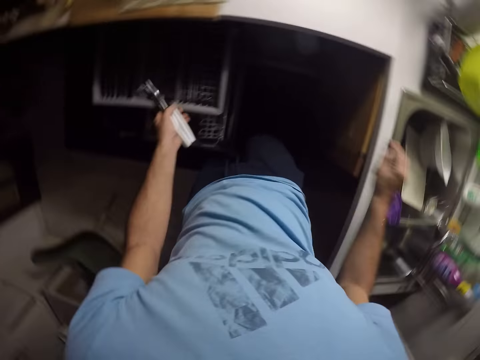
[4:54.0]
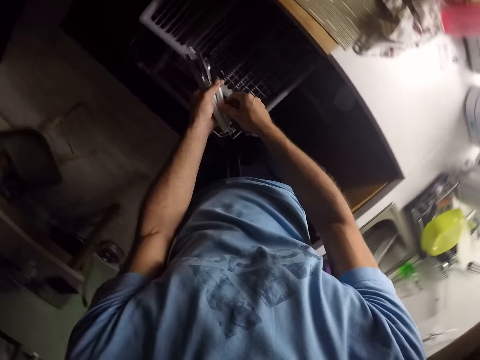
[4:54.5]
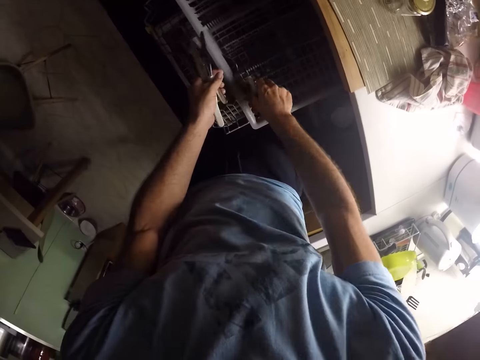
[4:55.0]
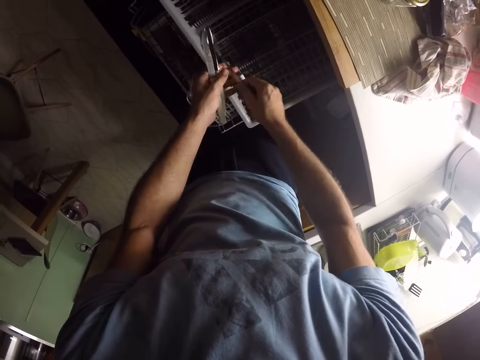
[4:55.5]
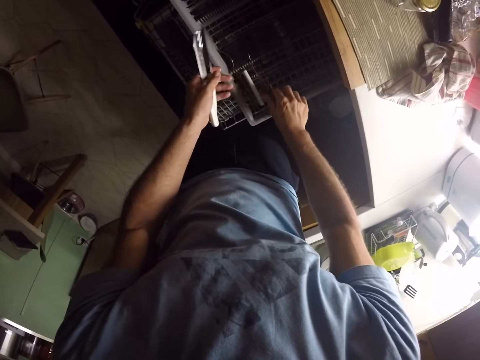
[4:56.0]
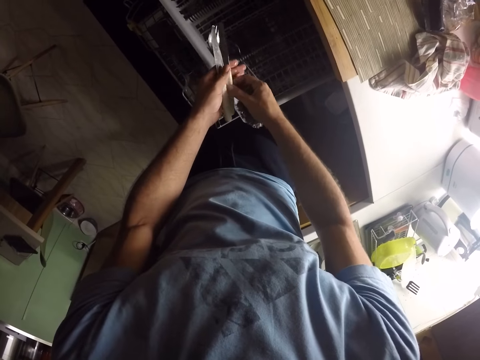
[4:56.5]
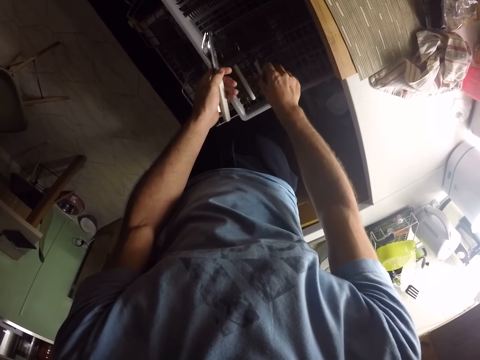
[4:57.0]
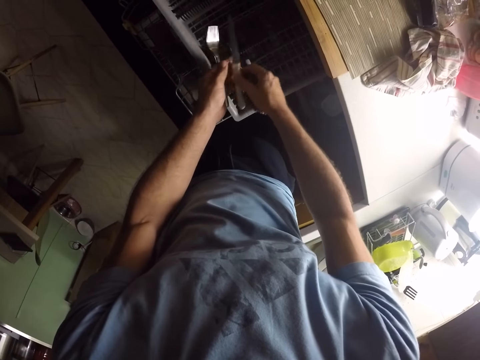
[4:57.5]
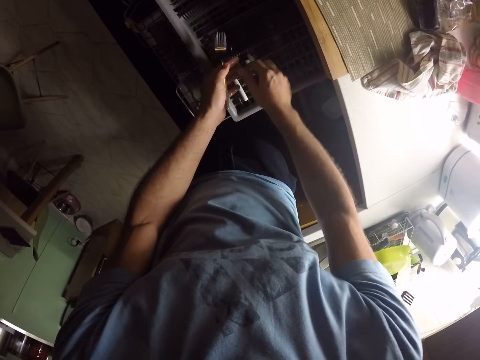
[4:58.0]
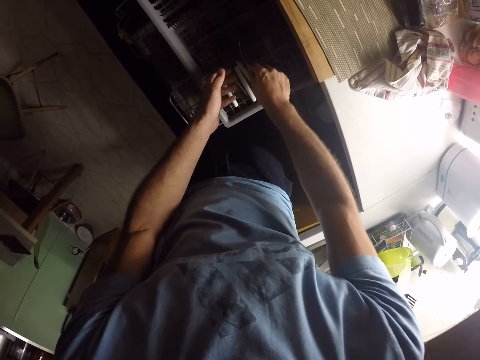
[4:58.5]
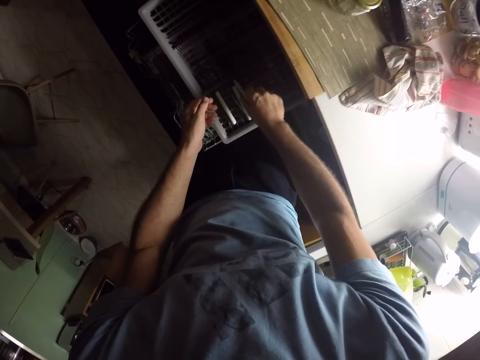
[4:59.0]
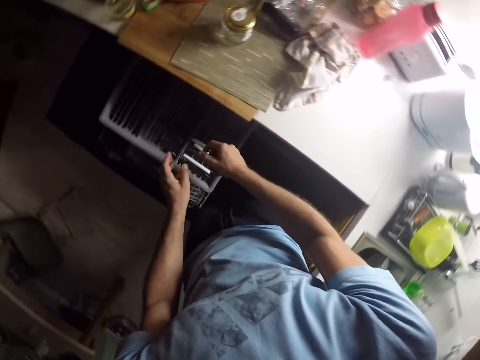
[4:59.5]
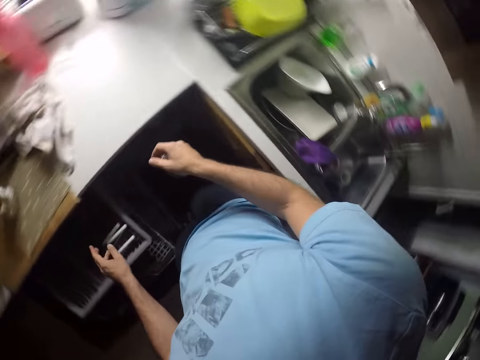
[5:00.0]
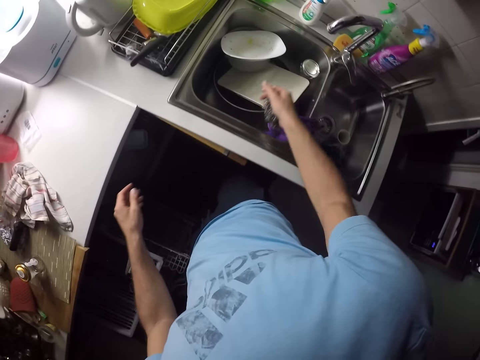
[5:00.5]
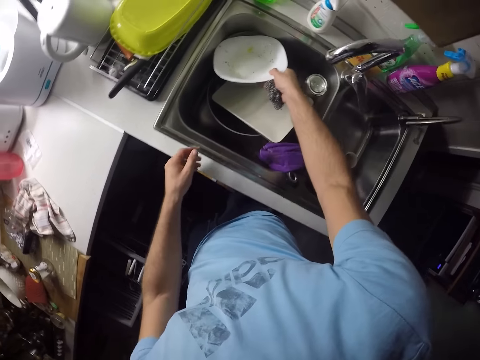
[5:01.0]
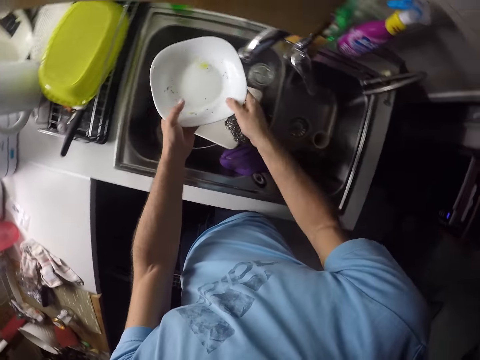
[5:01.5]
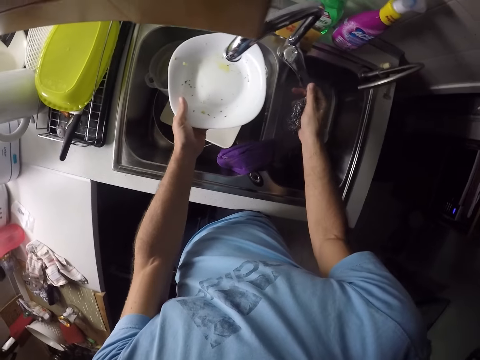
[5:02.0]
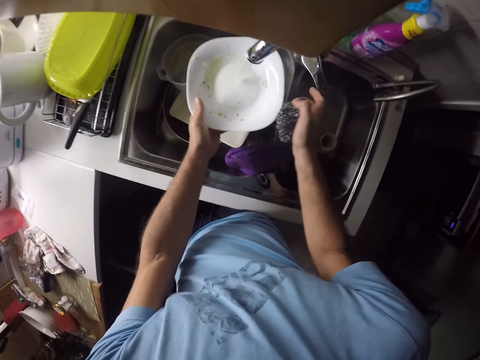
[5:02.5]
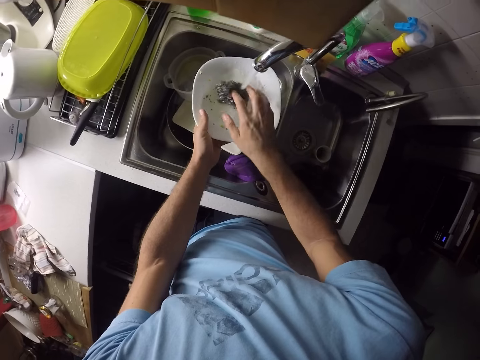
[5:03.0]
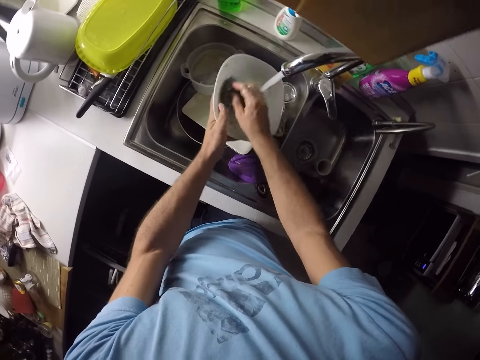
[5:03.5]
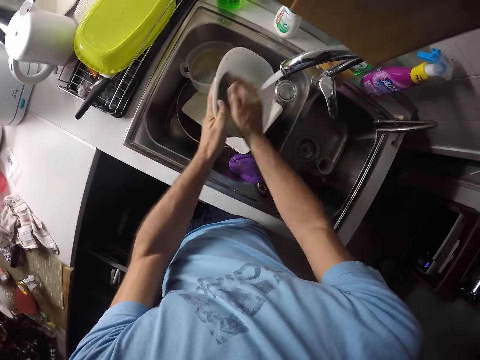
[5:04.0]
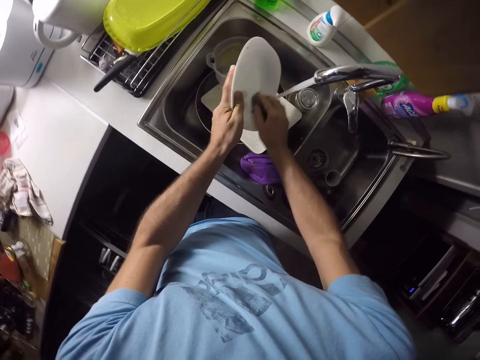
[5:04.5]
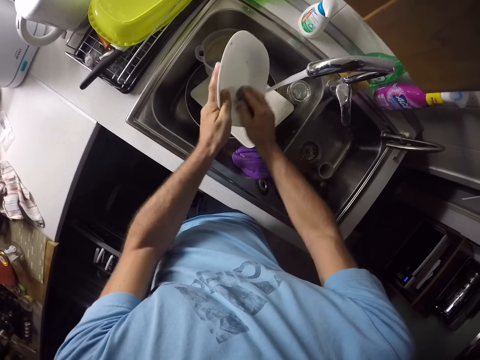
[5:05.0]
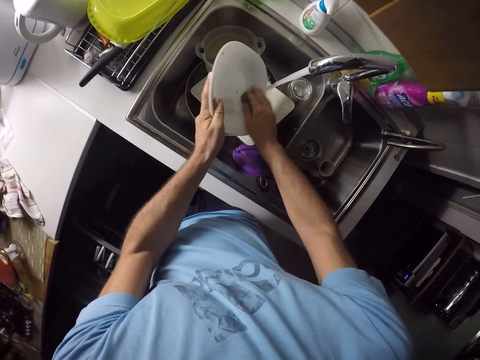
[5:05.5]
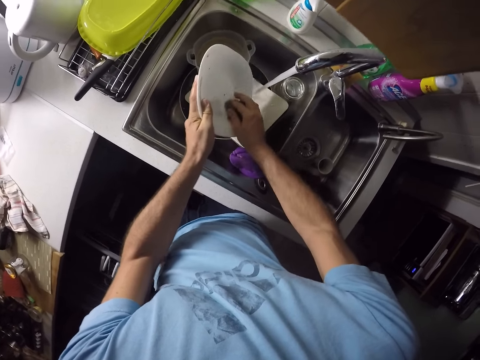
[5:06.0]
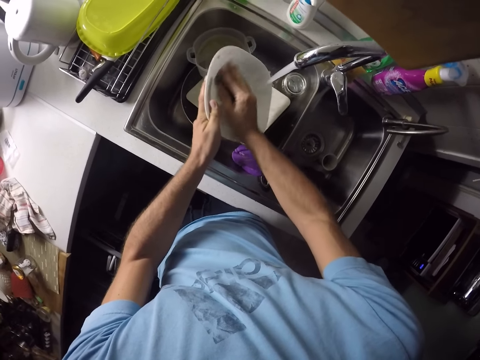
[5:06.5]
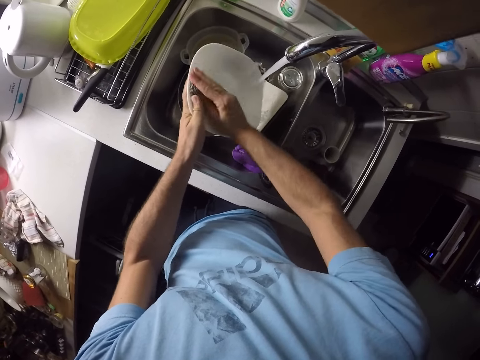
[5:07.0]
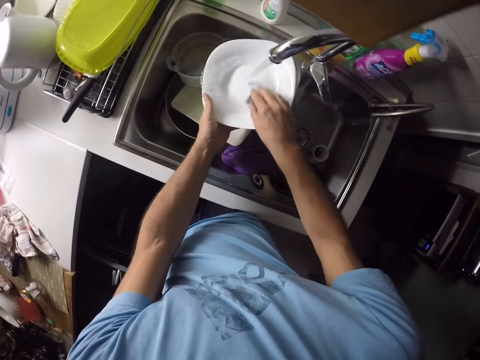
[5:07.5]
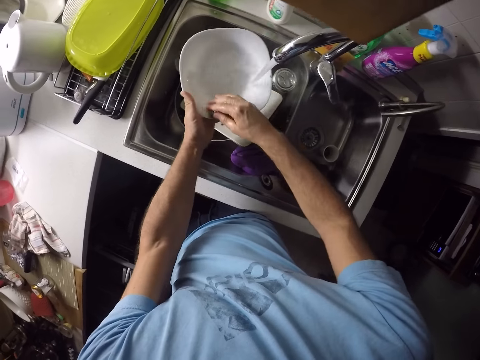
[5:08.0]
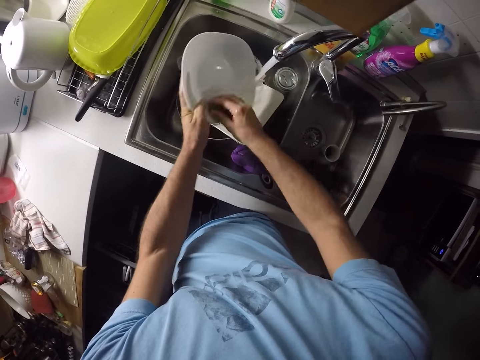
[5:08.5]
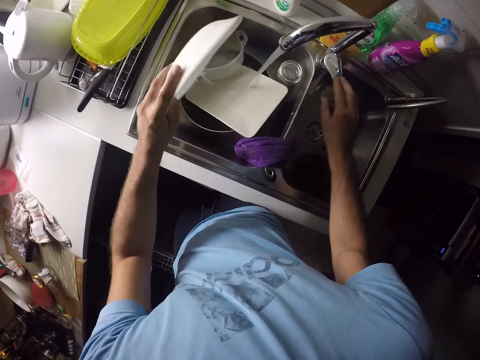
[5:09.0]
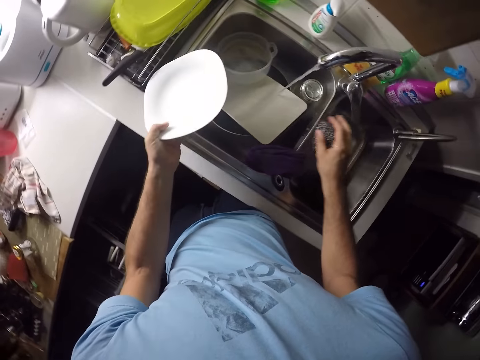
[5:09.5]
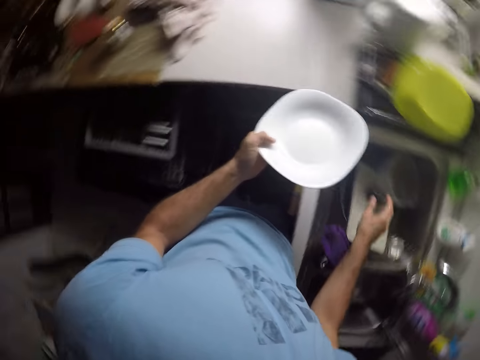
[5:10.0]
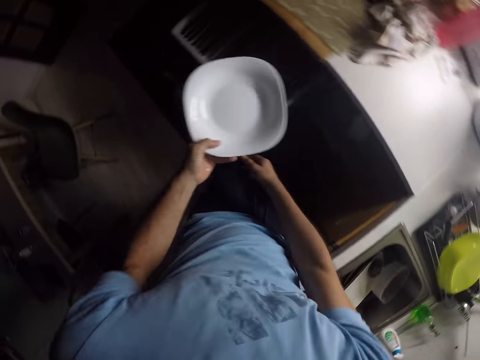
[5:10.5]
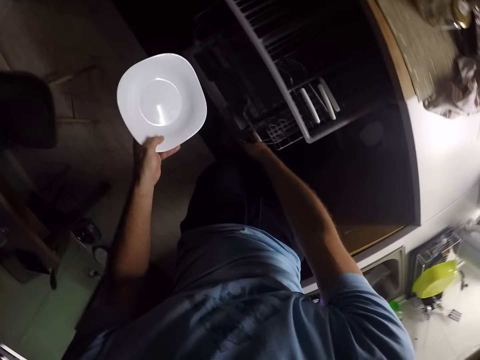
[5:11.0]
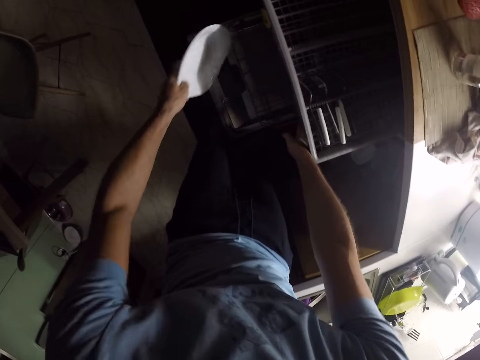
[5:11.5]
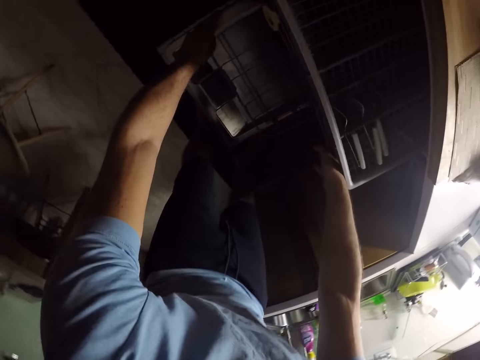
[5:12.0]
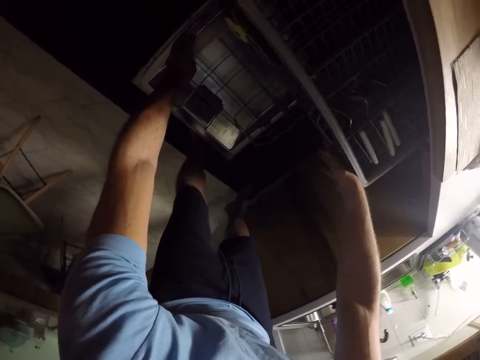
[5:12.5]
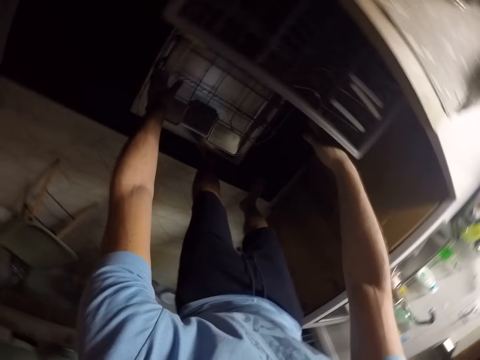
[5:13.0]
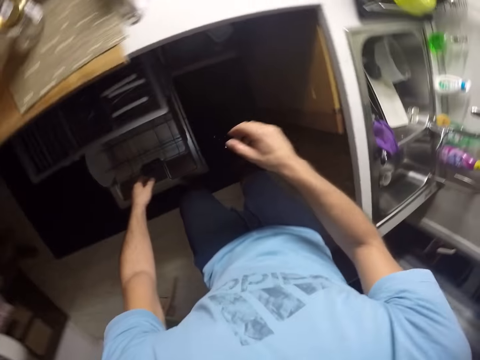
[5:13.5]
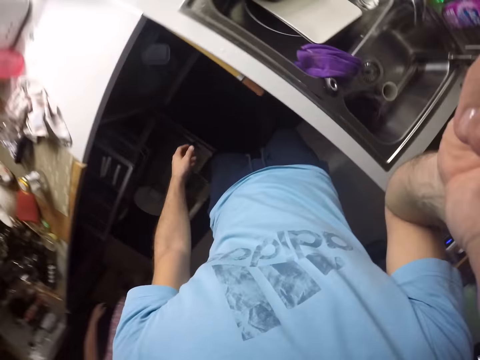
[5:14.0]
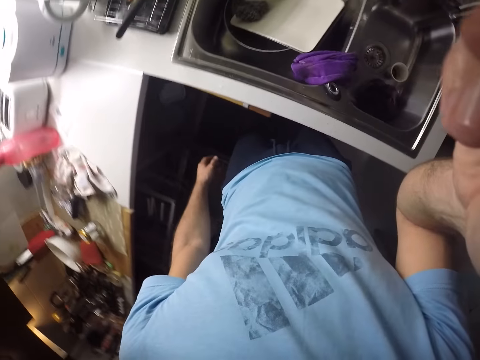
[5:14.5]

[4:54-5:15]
The camera wearer turns off the tap. He arranges cutlery on the utensils rack. He picks a plate from the sink. He turns on the tap. He scrubs the plate. He puts the plate on the utensils rack. He touches the face. He moves his hand.
